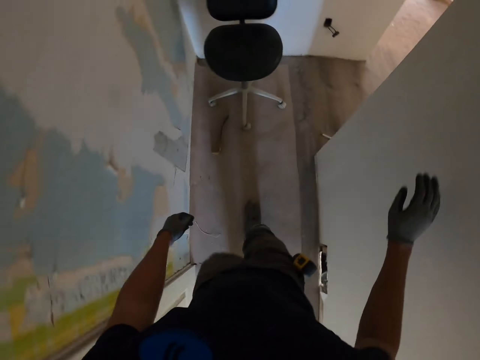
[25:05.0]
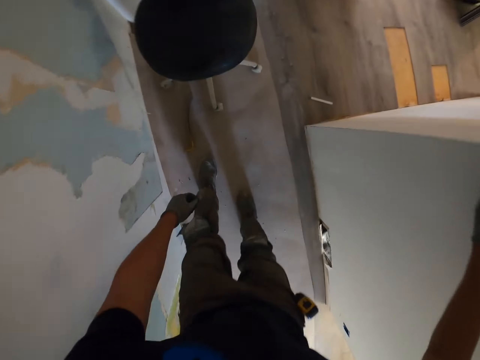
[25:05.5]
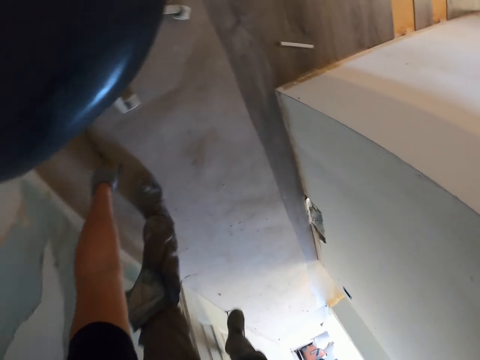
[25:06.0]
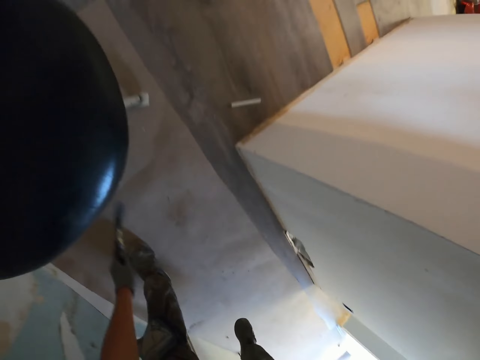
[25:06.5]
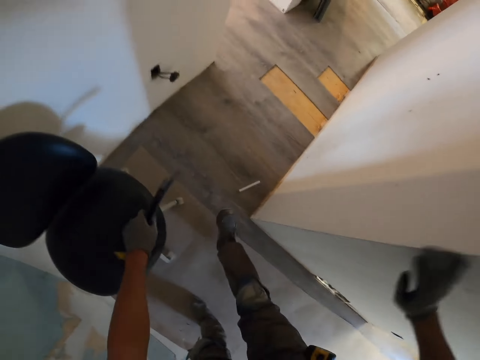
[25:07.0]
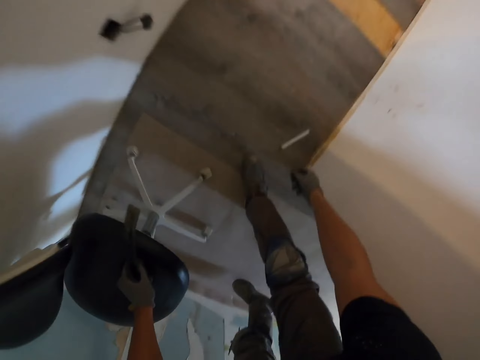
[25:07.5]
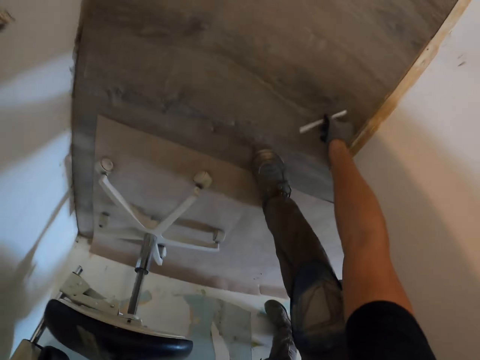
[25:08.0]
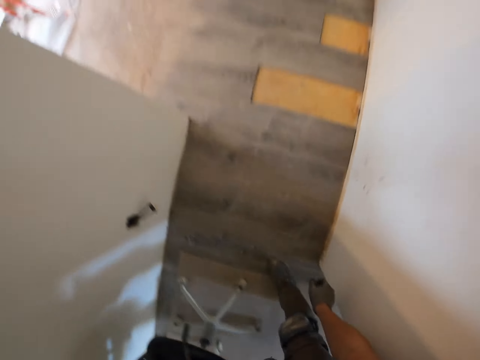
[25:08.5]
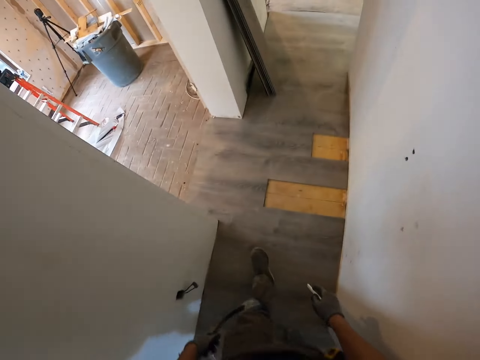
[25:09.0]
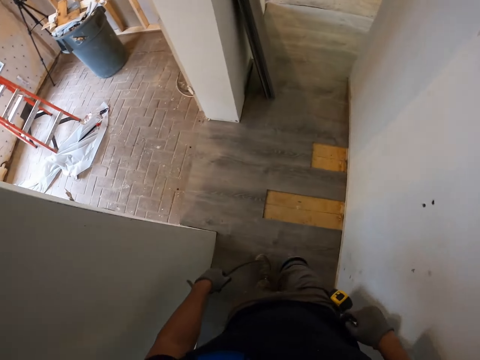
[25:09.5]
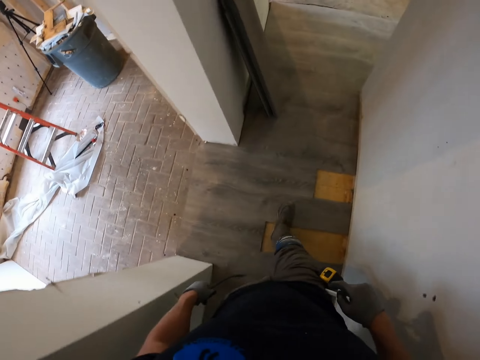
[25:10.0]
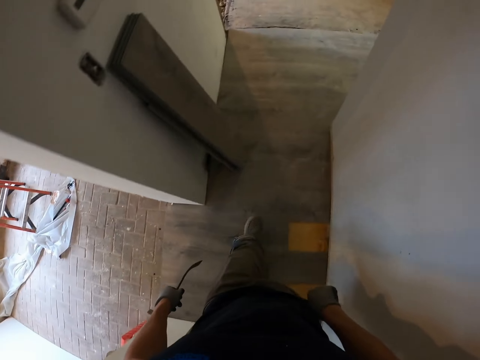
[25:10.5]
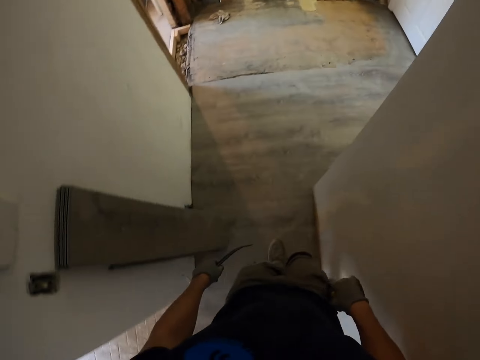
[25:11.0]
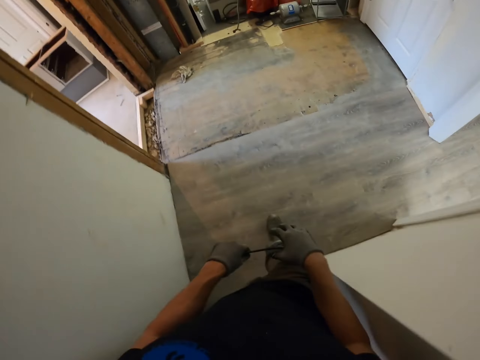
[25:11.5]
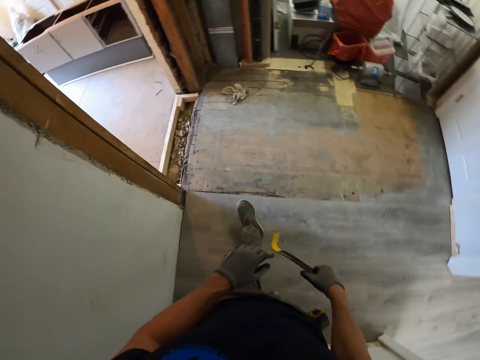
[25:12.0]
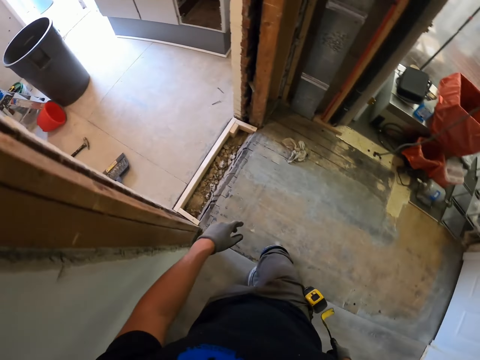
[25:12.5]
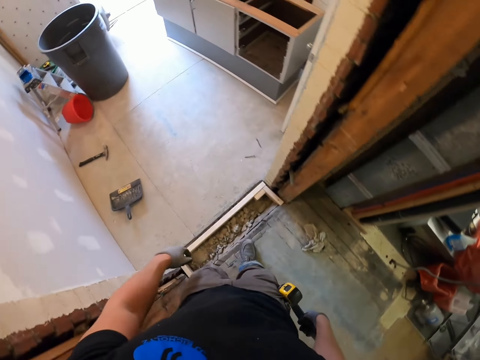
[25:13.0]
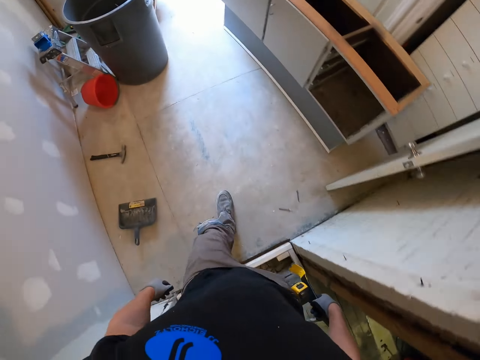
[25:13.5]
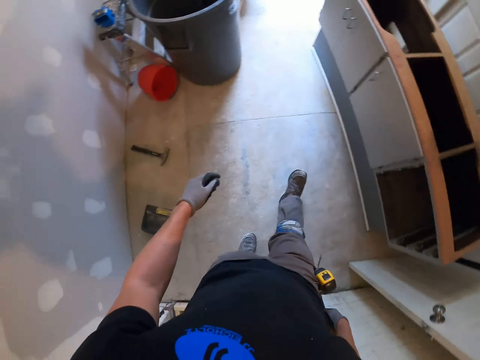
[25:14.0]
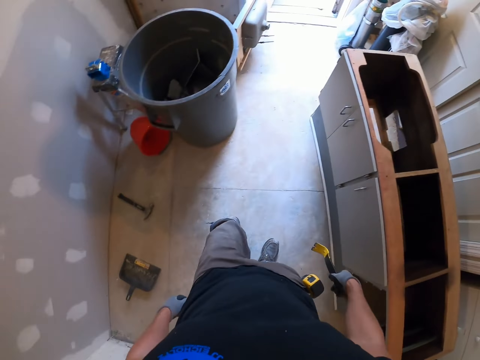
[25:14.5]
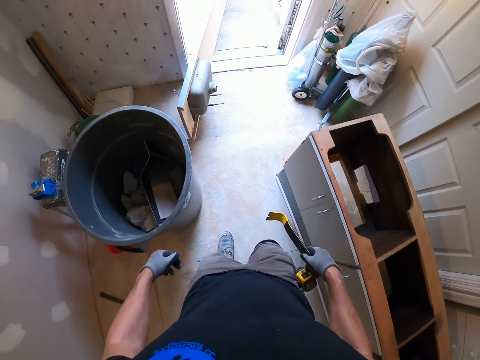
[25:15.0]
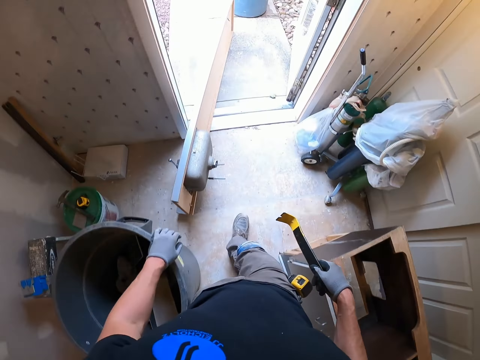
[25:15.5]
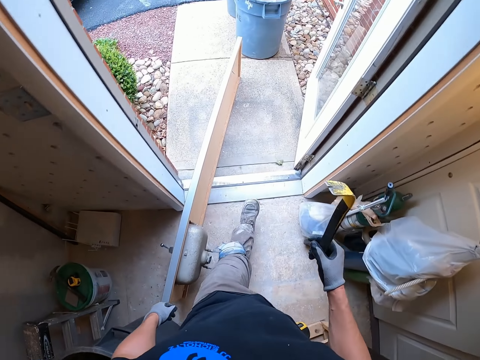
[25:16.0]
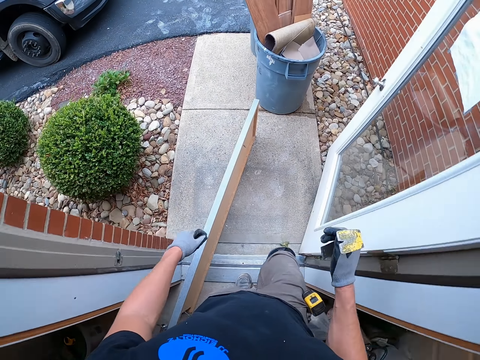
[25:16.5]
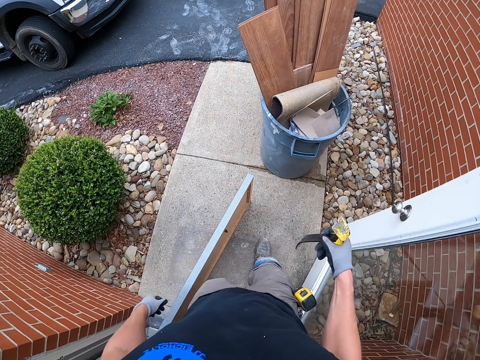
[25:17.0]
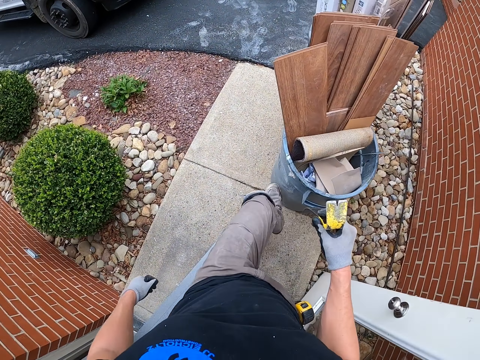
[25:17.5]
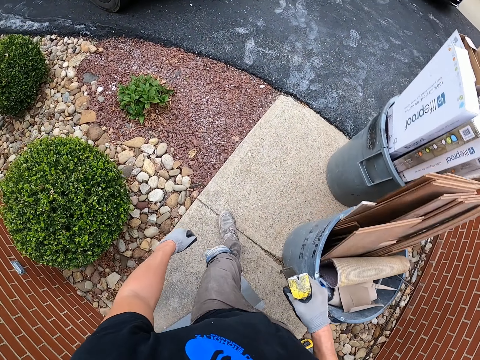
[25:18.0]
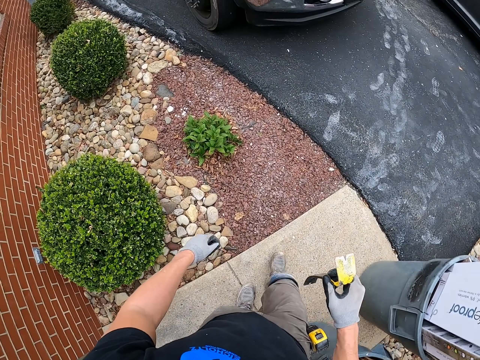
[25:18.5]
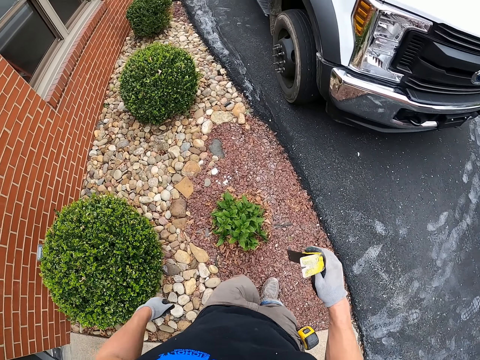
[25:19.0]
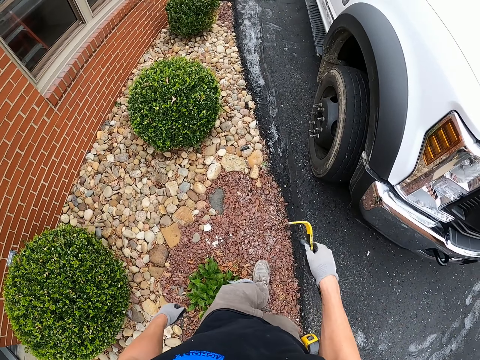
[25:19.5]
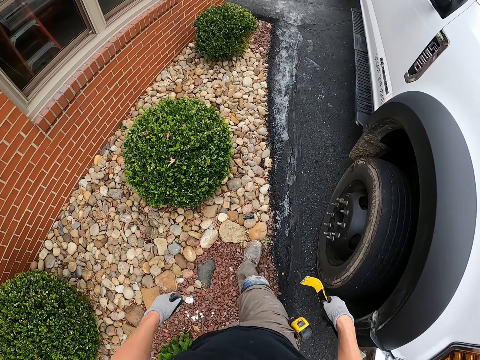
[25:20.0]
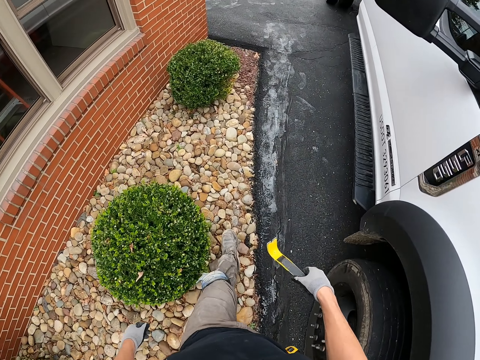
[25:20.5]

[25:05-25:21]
The camera wearer picks up something from the floor. They pick up something from the floor again. They put something in the pocket. They walk out of the house.

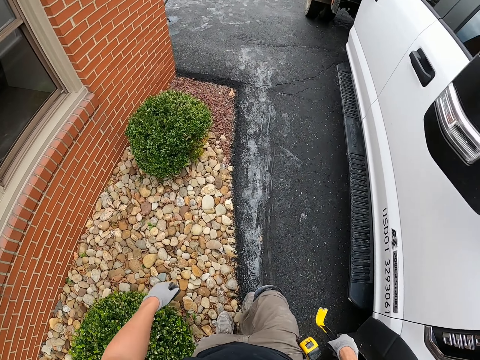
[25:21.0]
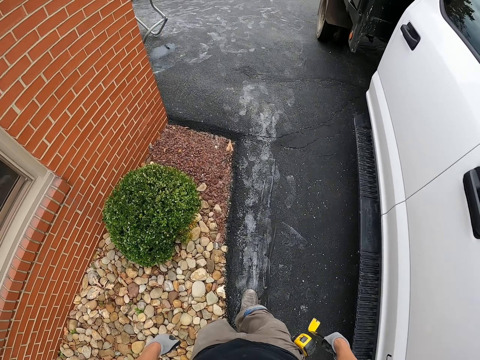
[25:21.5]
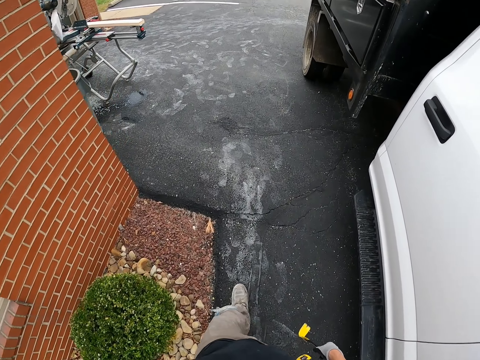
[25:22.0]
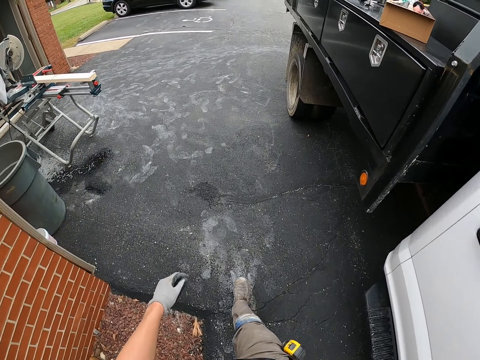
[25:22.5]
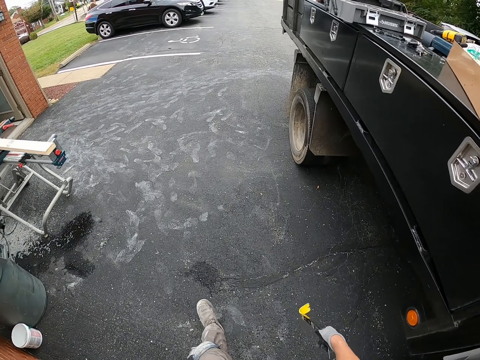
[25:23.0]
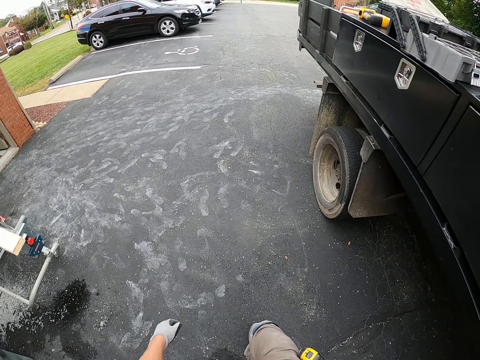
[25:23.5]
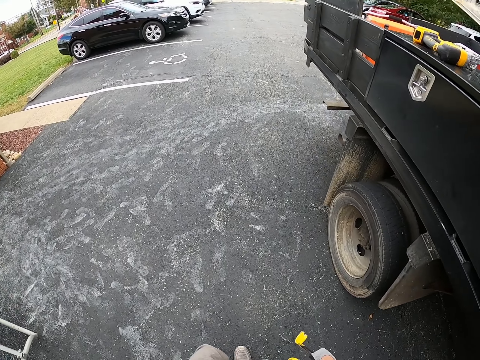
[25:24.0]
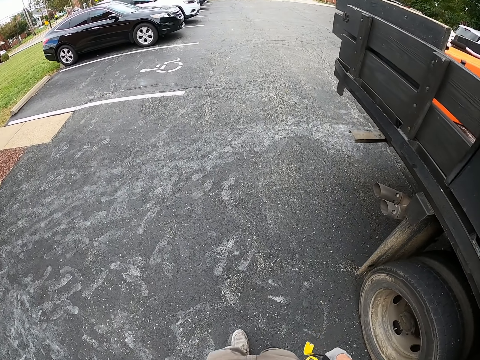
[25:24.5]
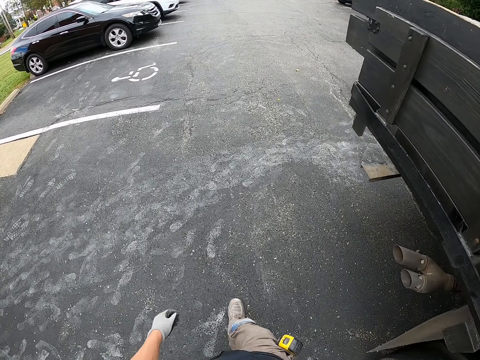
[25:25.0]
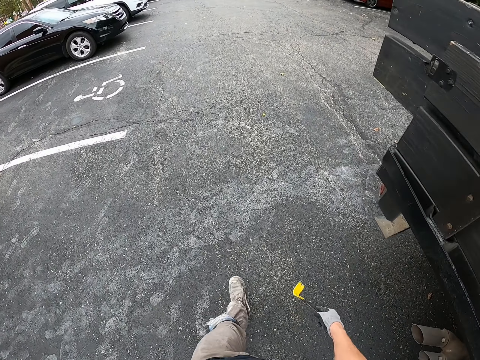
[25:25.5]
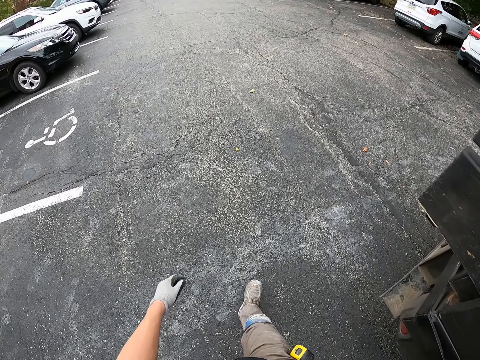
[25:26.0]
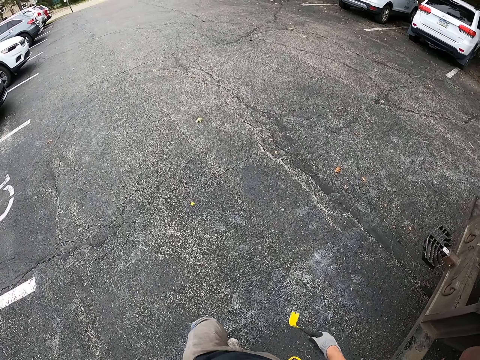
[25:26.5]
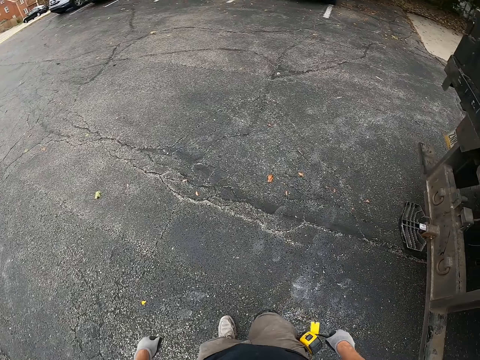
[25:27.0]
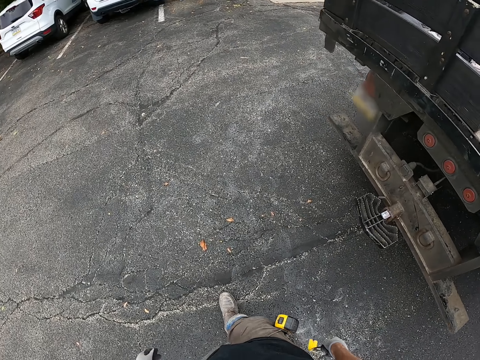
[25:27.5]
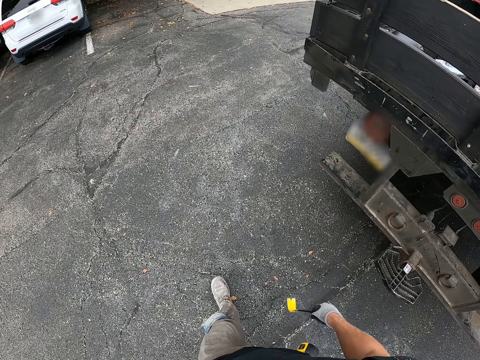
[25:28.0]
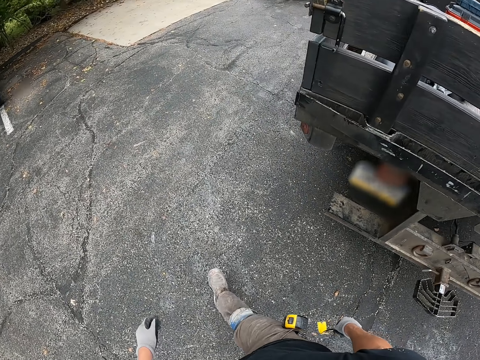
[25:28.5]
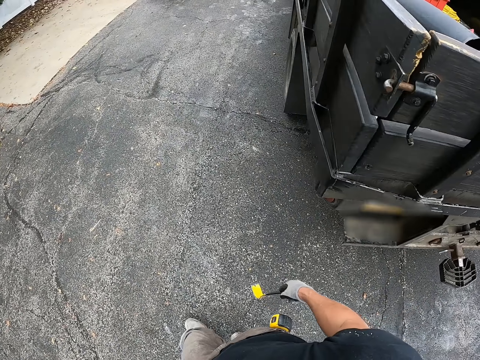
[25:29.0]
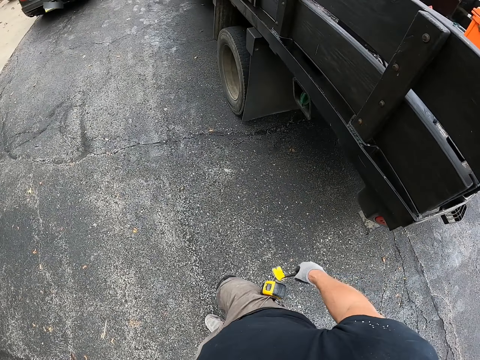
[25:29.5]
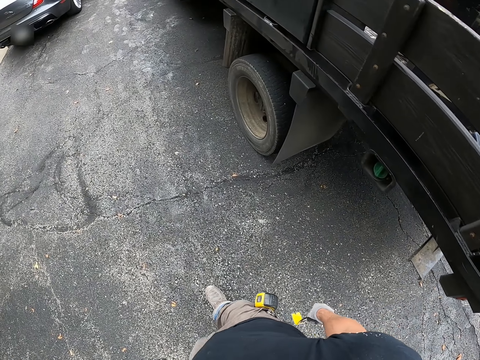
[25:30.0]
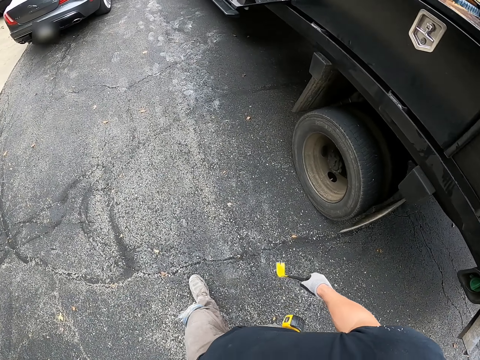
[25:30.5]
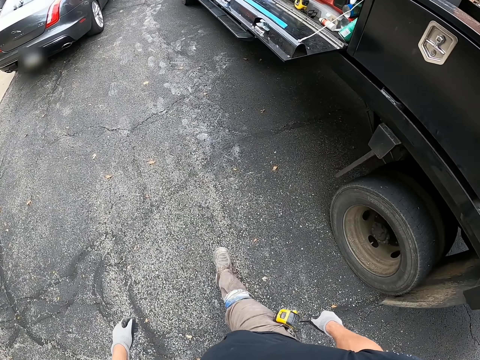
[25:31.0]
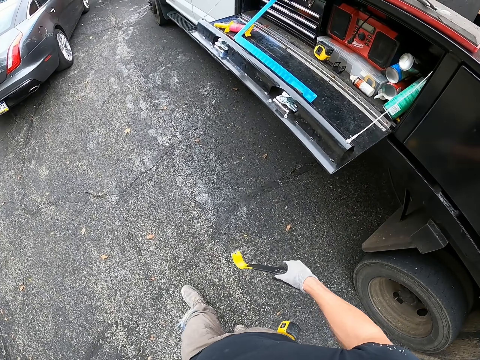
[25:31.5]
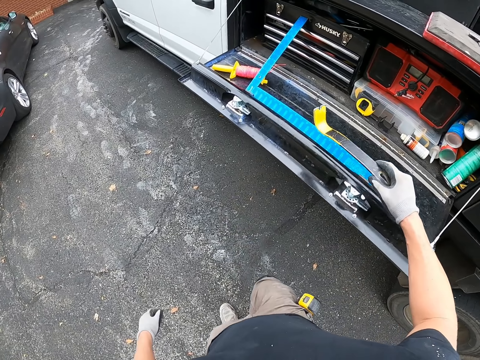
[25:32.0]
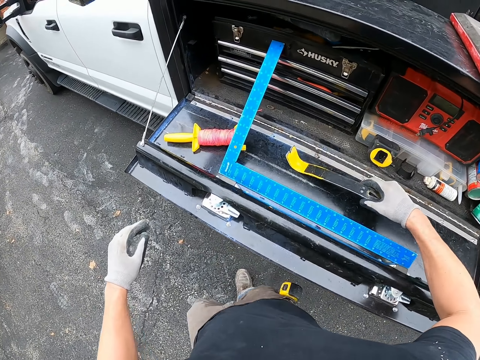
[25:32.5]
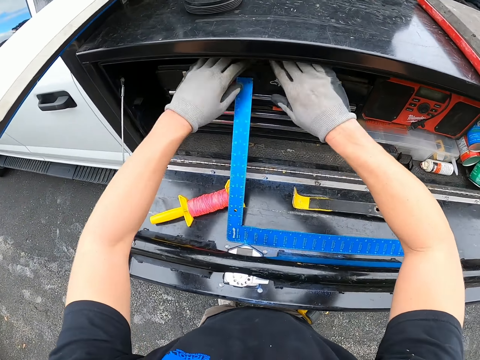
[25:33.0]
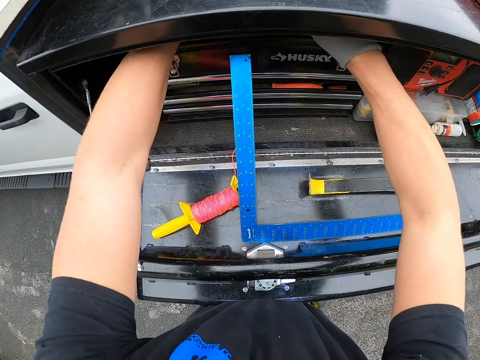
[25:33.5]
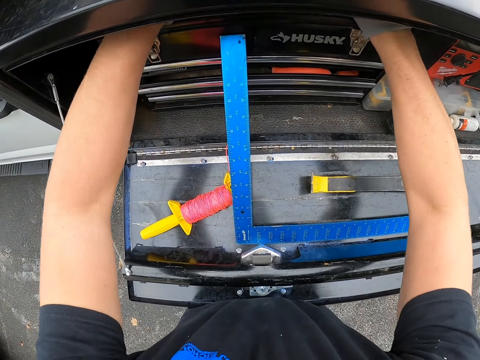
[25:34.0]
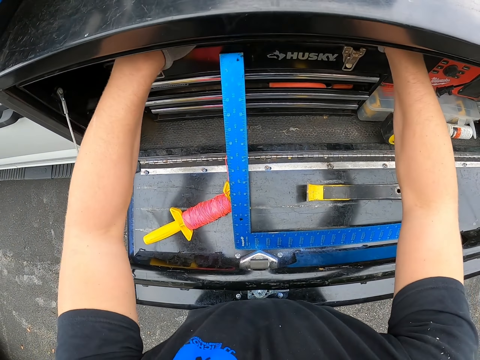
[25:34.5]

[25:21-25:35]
The camera wearer puts something on the truck.
